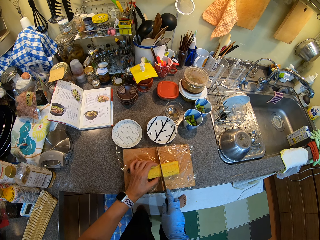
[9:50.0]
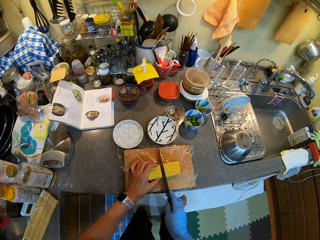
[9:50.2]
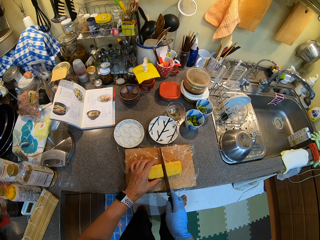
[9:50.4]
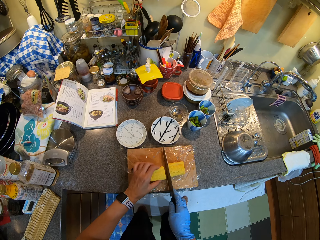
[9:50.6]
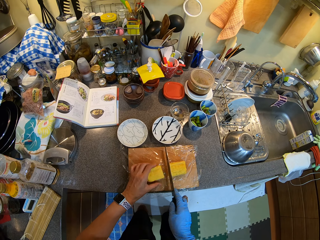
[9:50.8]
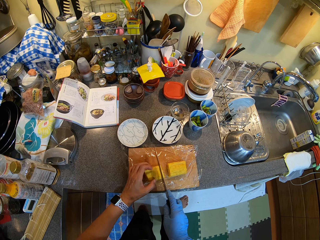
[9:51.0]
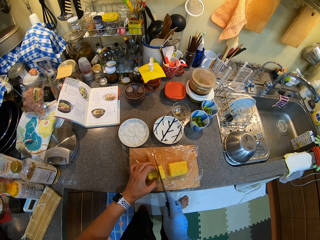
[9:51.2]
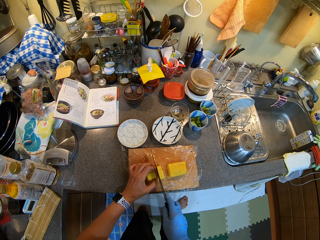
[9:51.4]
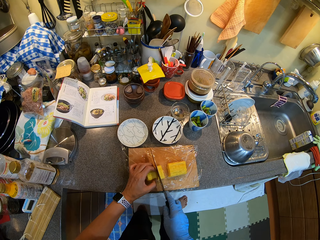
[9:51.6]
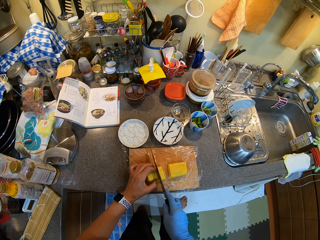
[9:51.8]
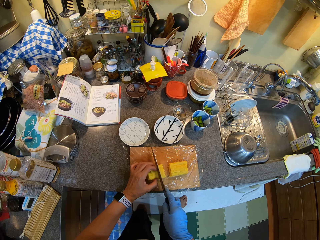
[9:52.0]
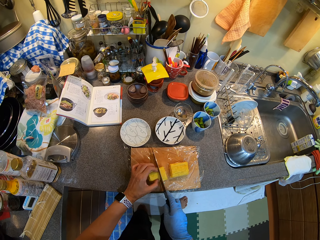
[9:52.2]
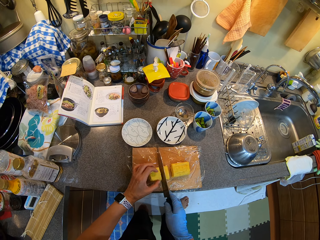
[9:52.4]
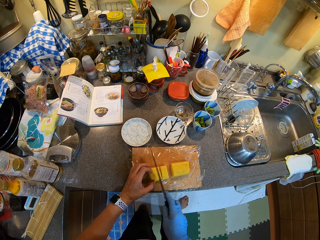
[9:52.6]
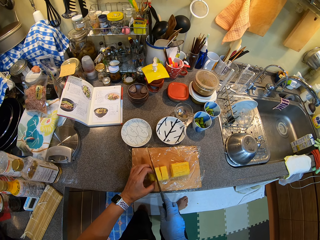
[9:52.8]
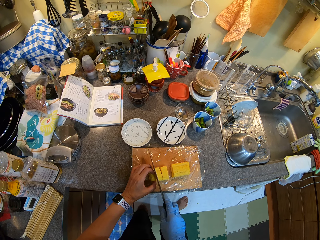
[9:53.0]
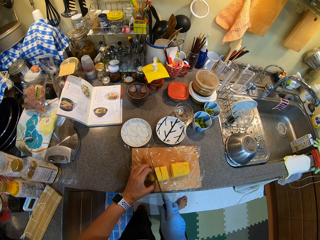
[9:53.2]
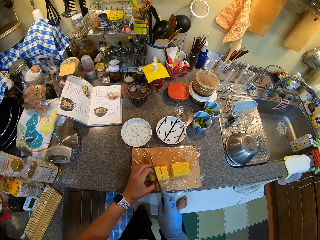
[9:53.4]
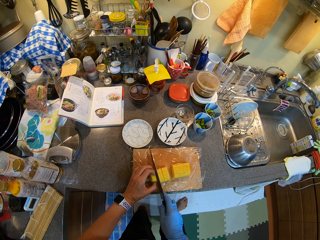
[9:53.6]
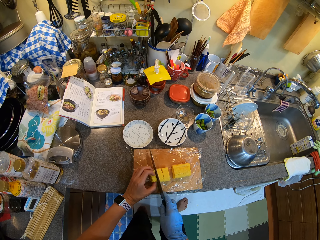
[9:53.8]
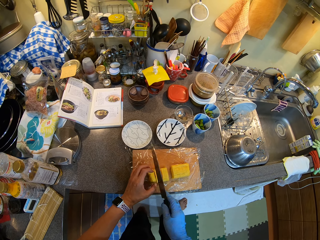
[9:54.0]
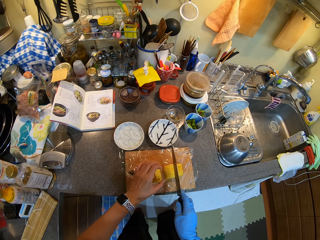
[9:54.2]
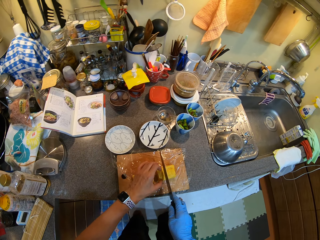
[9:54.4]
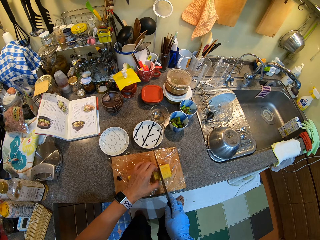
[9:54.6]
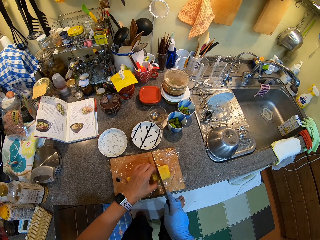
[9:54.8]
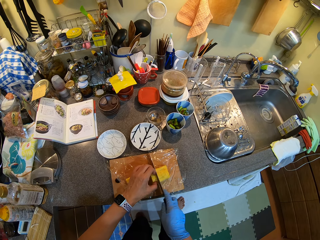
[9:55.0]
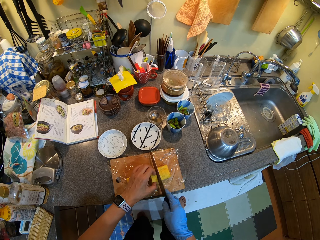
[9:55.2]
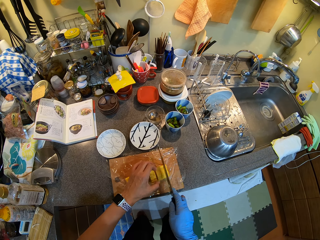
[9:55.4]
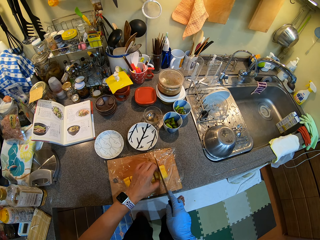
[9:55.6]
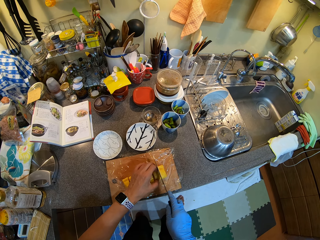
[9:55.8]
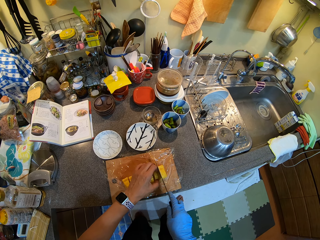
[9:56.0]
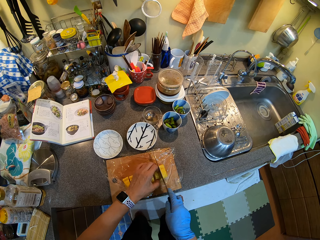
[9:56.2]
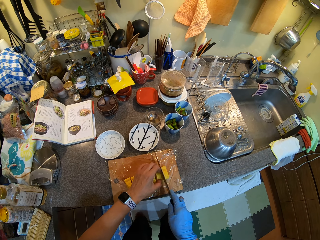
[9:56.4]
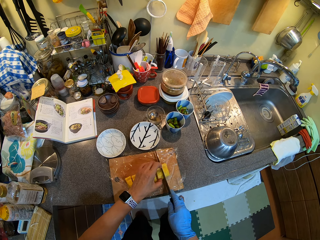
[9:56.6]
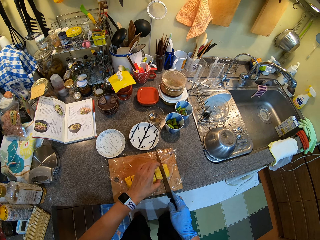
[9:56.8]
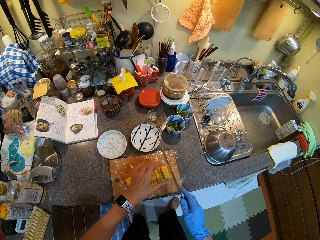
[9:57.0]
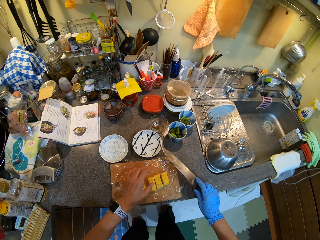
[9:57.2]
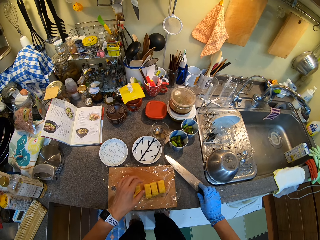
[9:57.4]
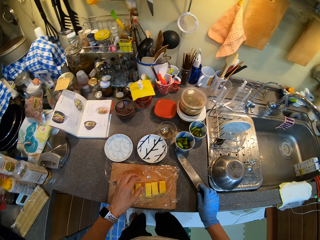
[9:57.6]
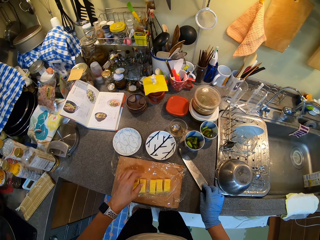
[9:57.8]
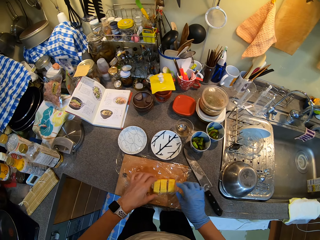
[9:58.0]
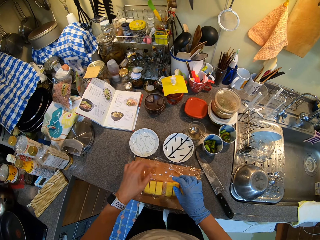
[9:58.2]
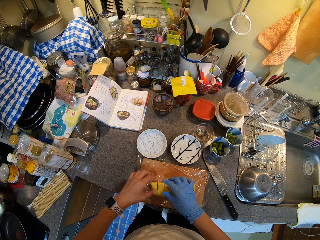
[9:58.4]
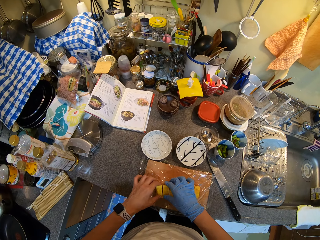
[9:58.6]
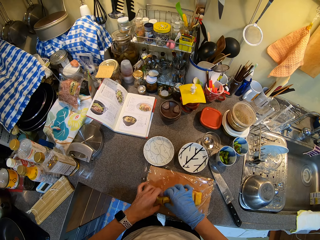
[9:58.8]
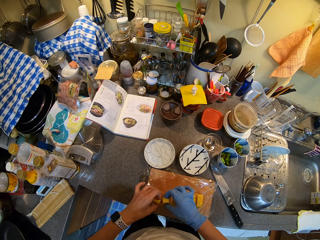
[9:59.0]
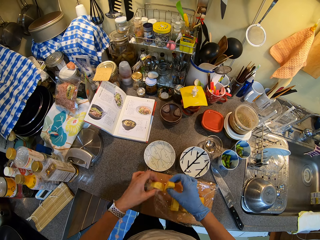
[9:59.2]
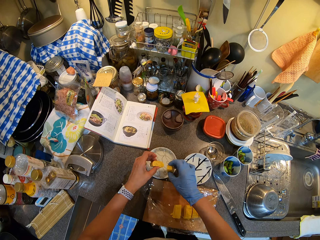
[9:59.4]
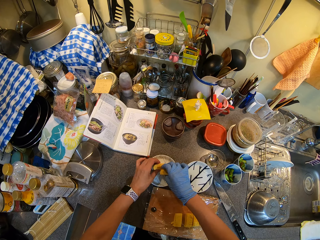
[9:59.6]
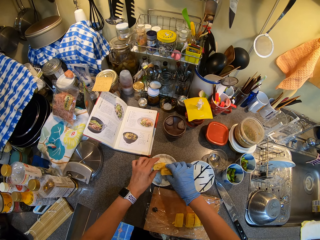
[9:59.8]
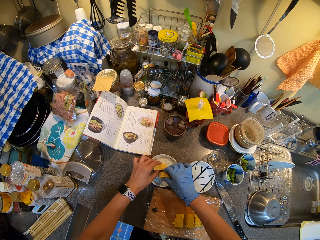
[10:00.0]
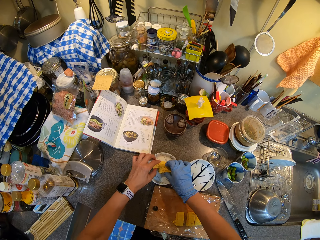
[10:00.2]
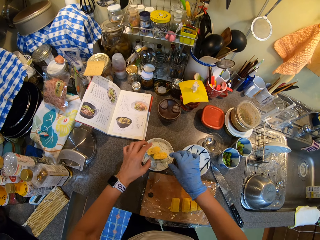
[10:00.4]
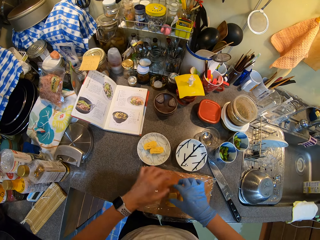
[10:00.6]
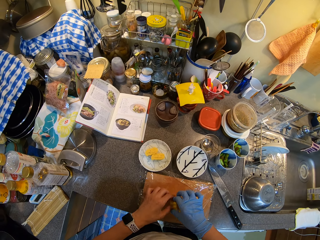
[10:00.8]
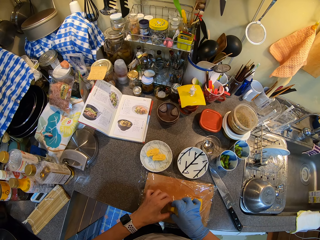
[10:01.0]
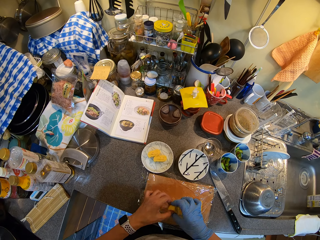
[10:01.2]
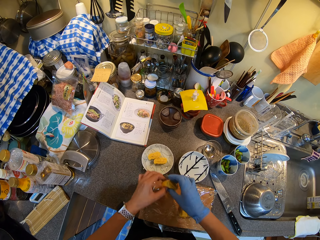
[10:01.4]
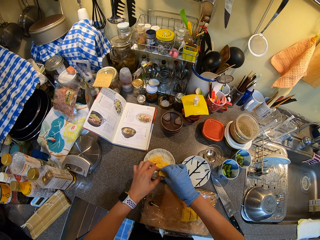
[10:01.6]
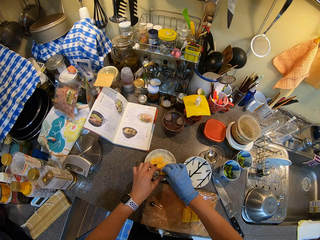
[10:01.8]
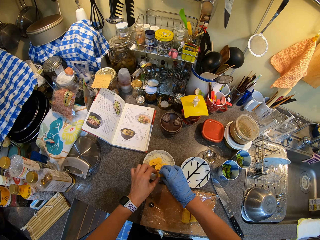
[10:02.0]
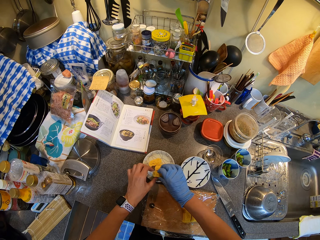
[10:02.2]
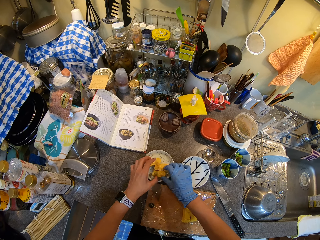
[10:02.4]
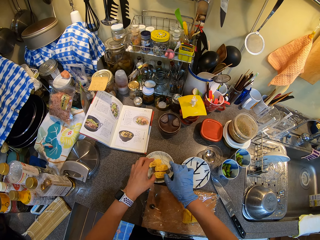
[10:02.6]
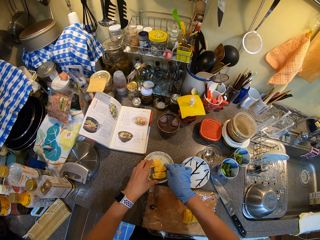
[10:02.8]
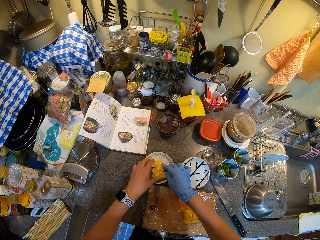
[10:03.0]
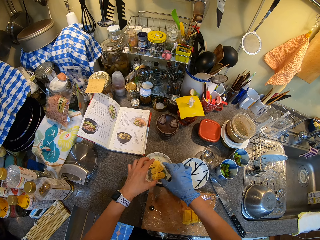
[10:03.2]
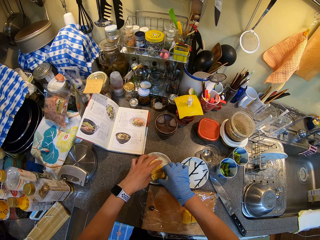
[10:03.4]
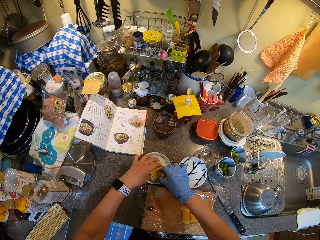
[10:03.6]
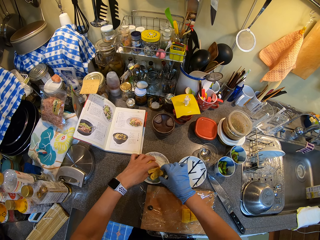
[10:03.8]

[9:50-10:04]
The camera wearer puts something in the plate.

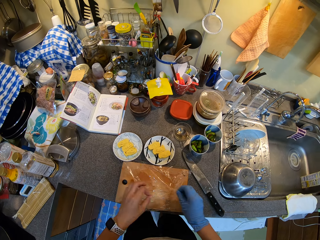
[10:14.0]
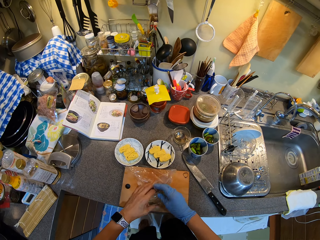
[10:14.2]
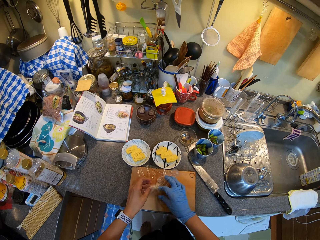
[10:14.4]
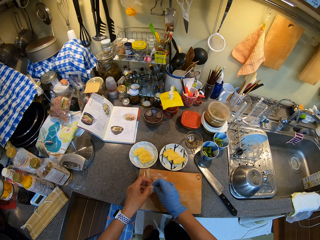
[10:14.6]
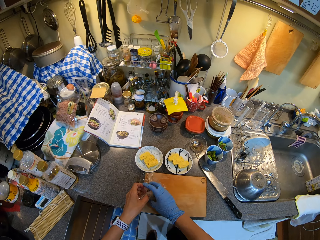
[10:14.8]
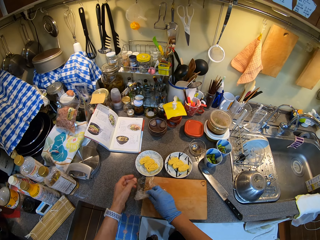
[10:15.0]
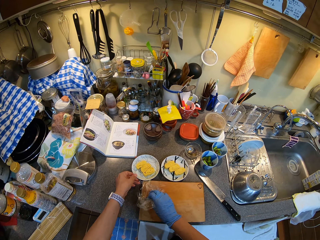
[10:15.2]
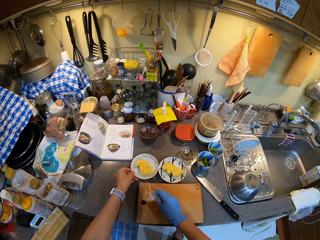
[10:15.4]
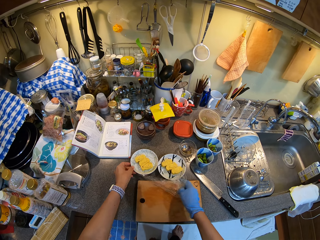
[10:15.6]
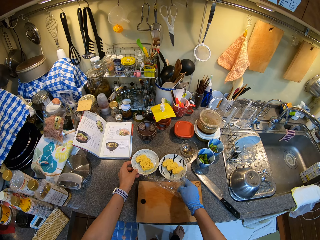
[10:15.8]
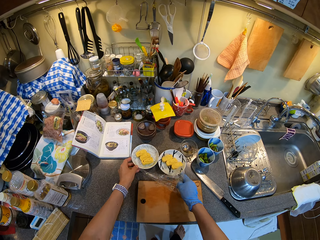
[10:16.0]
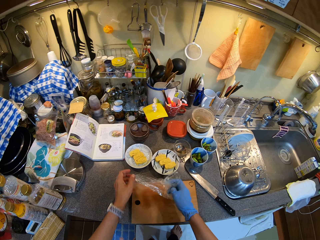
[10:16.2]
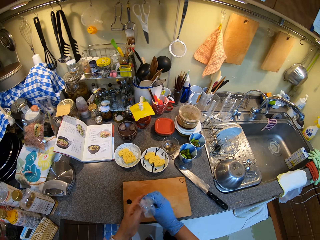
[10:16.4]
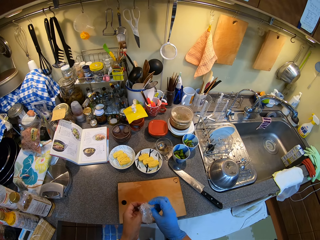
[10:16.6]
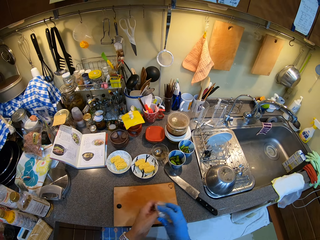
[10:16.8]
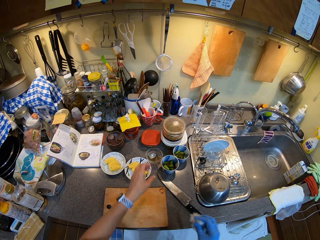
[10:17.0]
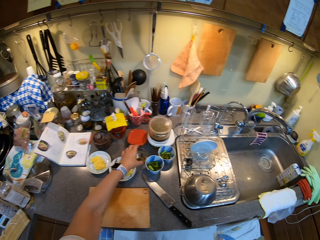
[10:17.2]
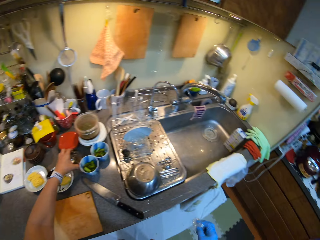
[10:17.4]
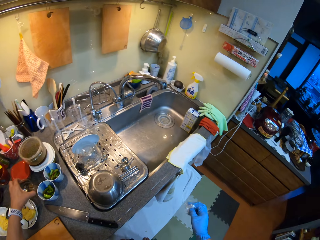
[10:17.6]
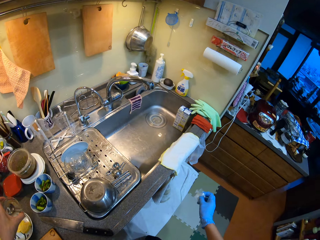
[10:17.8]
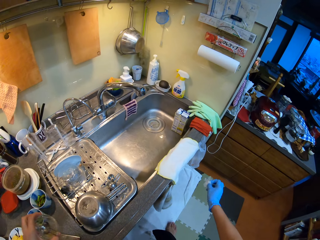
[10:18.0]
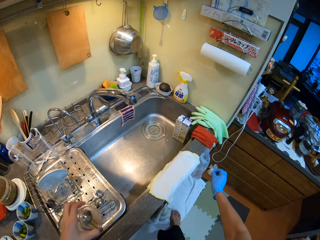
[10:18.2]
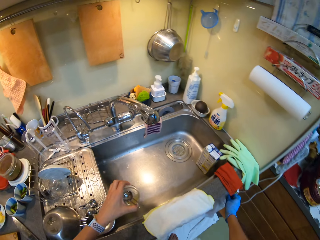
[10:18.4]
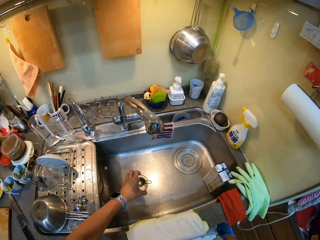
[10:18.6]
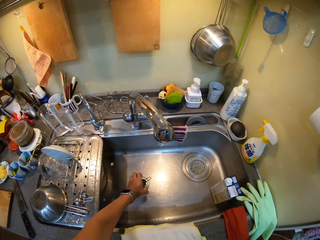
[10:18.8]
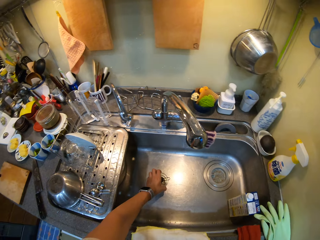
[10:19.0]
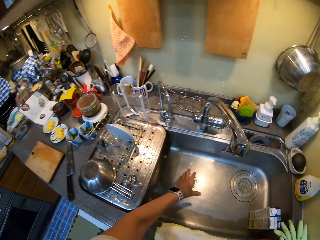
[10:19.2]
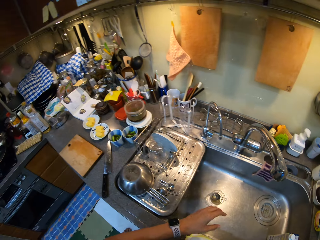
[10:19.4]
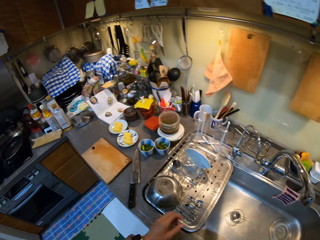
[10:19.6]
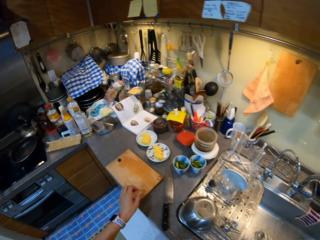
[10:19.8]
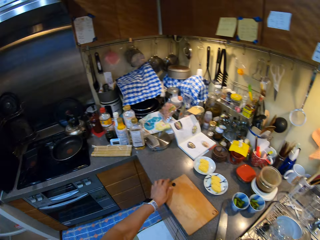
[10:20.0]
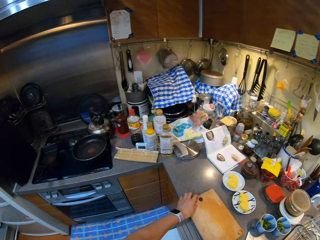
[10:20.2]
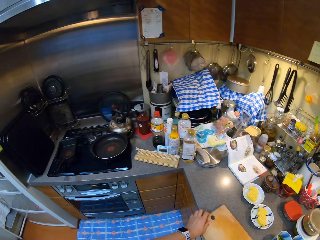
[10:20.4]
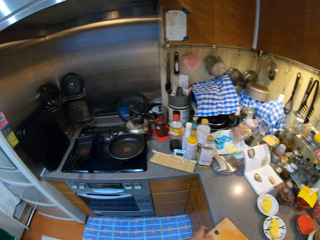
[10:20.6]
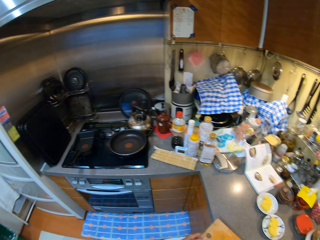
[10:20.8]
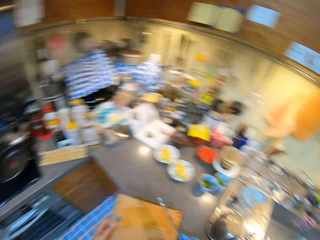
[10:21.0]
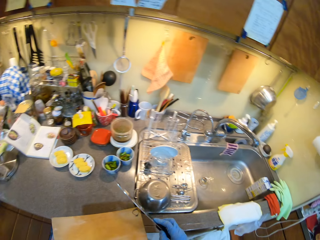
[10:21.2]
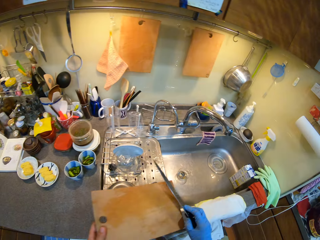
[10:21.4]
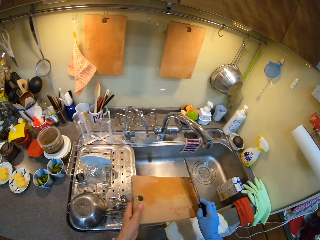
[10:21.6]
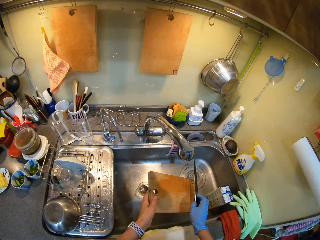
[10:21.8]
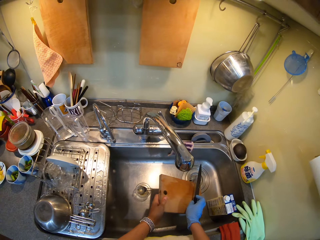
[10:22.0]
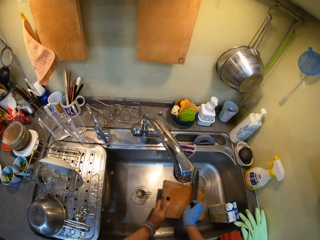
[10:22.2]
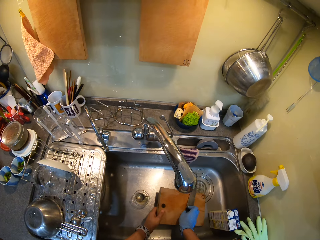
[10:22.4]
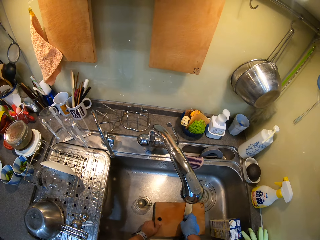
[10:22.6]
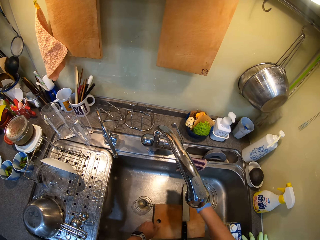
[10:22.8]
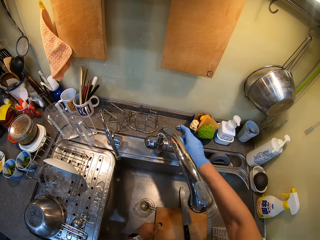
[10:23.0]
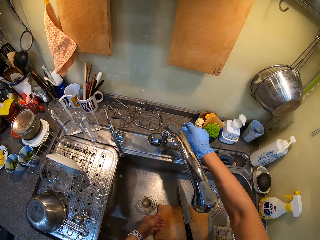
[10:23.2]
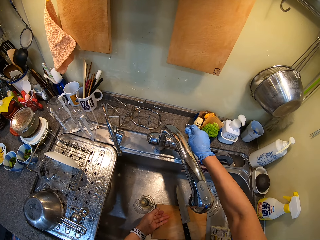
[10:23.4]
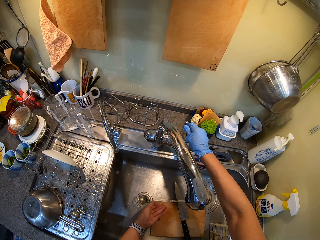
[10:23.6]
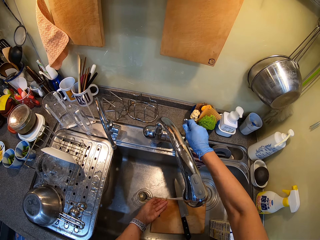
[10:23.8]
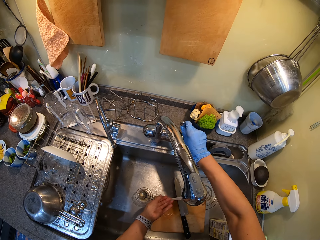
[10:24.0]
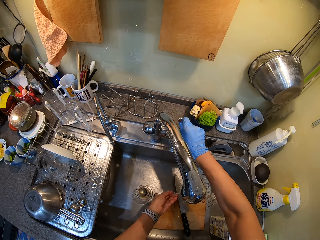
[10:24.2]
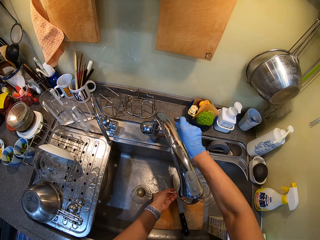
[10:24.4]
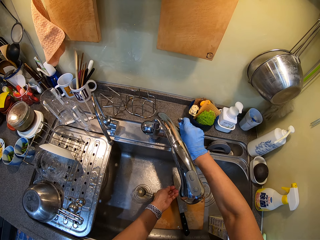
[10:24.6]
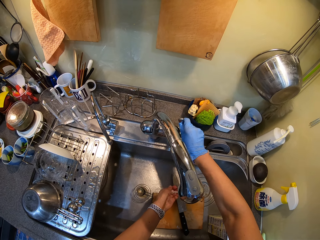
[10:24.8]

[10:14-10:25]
The camera wearer wraps the plastic paper. They pick up a glass and put the glass in the sink. They pick the chopping board. They put the chopping board and the knife in the sink. They open the tap water.
